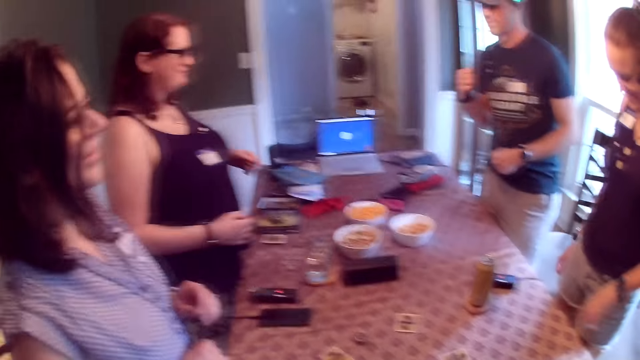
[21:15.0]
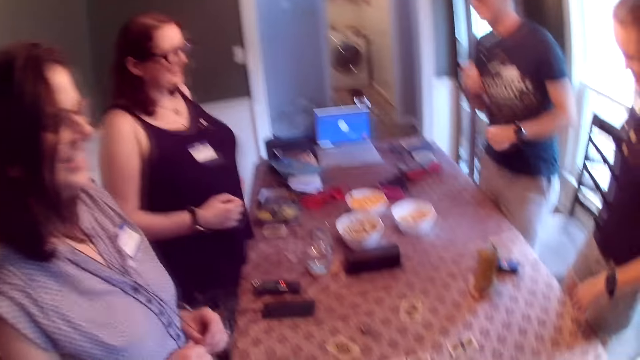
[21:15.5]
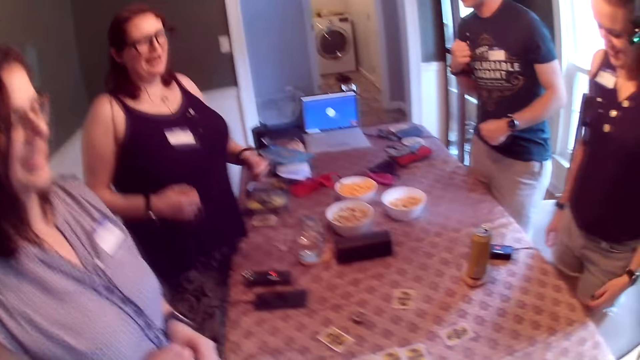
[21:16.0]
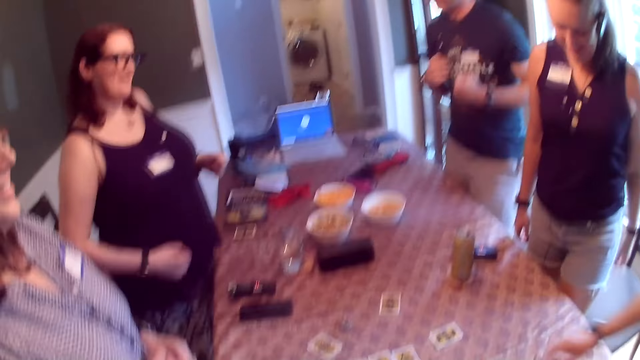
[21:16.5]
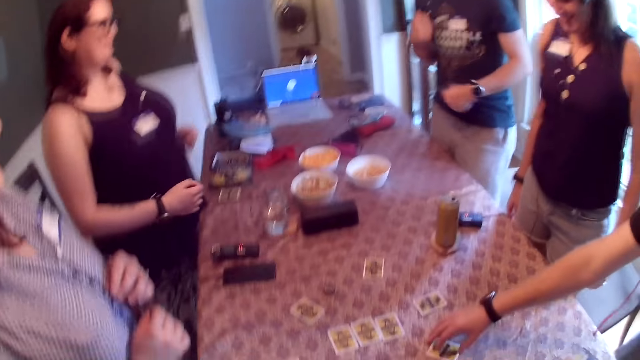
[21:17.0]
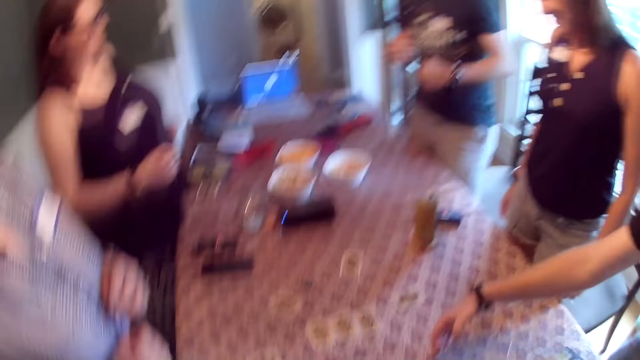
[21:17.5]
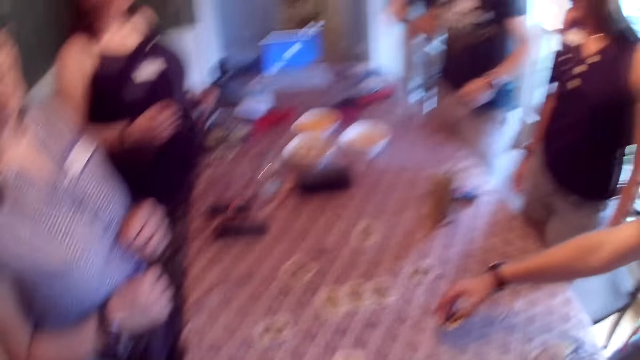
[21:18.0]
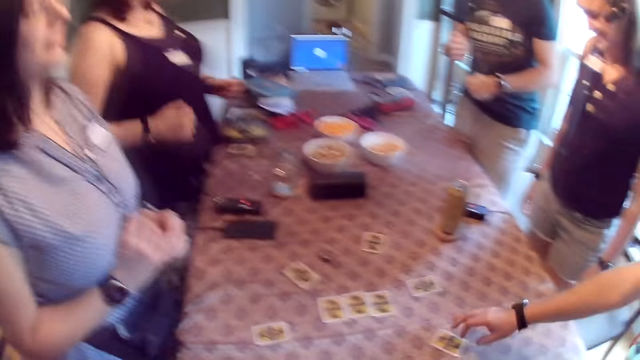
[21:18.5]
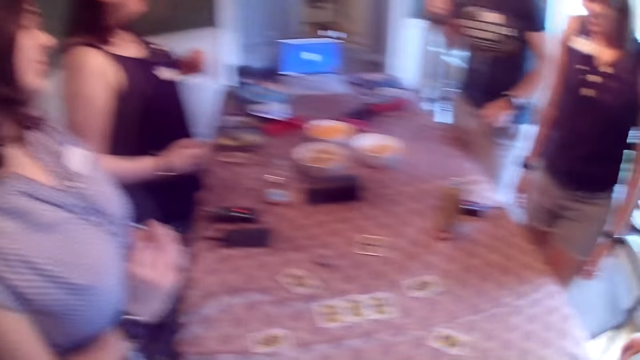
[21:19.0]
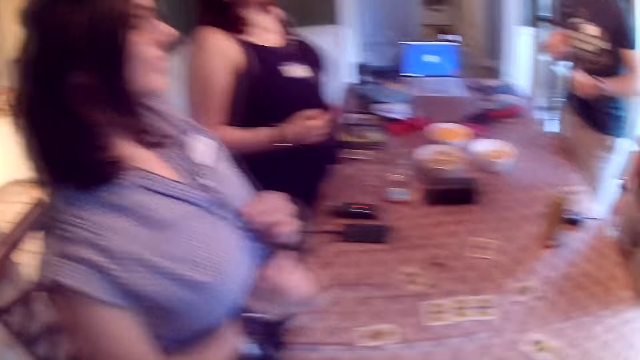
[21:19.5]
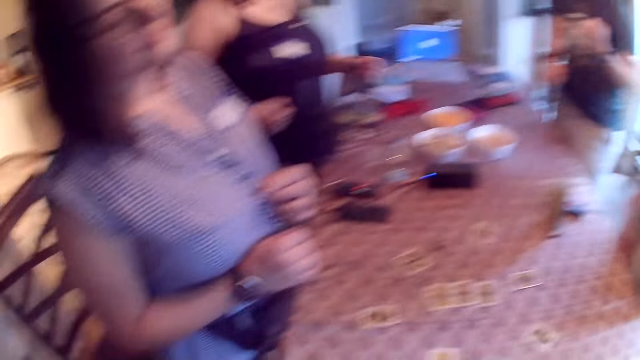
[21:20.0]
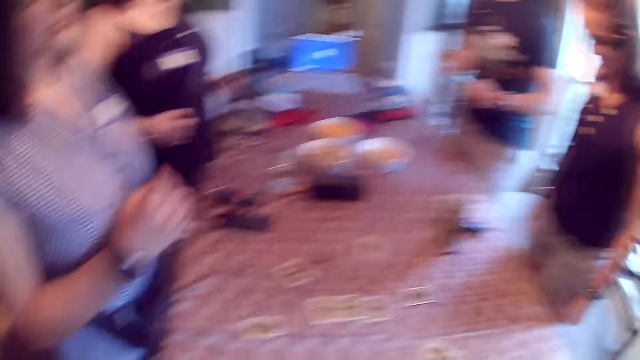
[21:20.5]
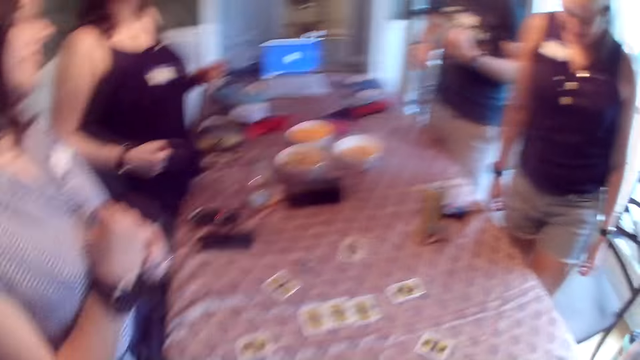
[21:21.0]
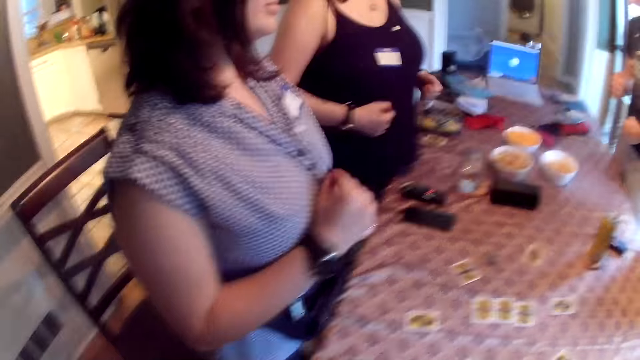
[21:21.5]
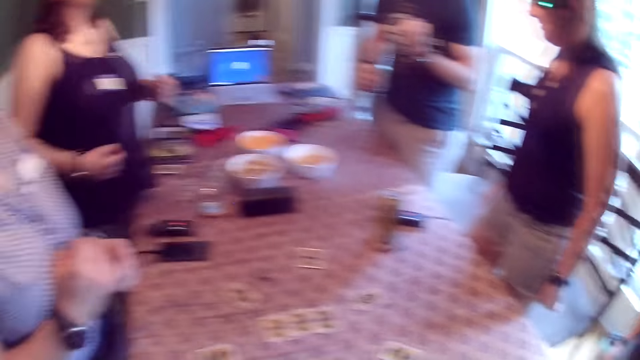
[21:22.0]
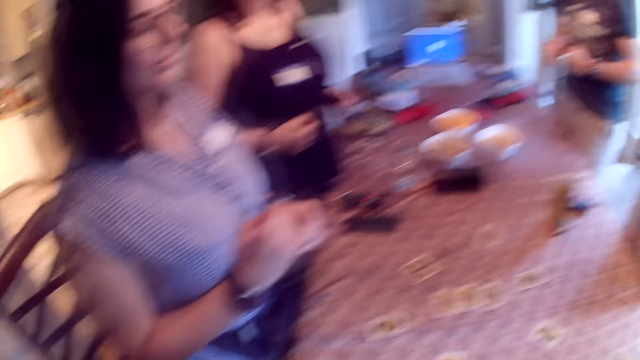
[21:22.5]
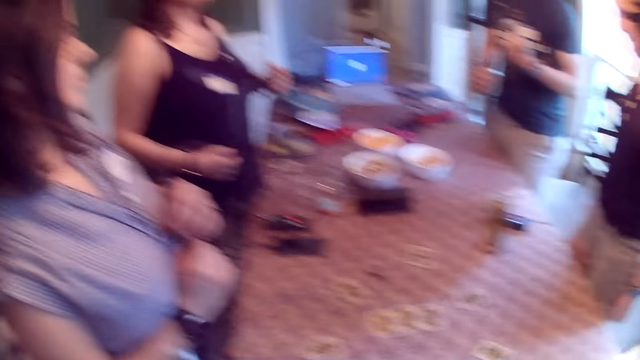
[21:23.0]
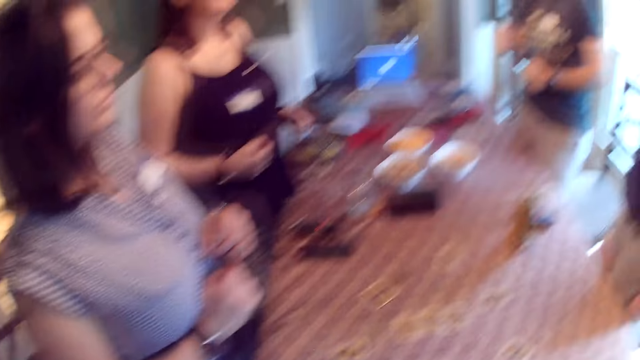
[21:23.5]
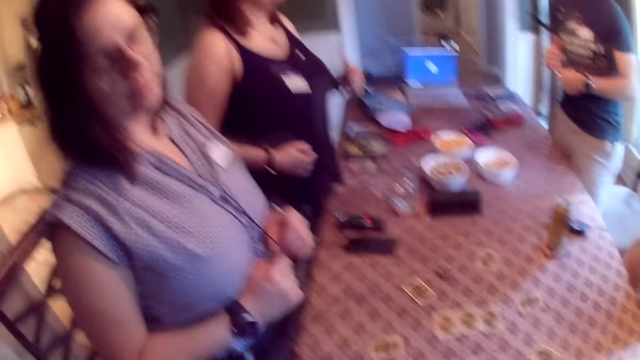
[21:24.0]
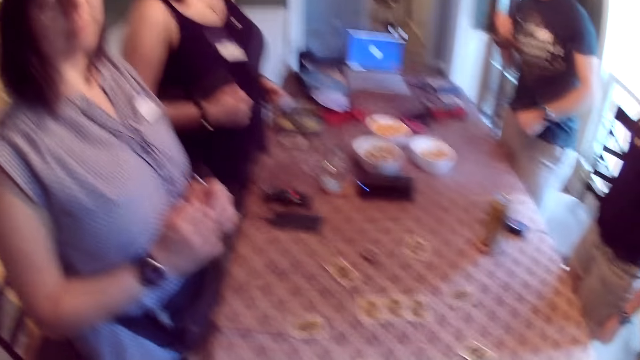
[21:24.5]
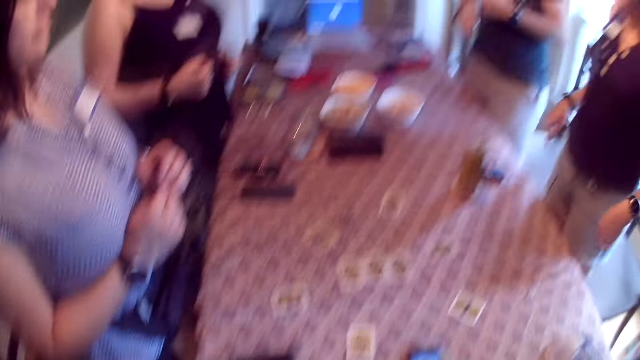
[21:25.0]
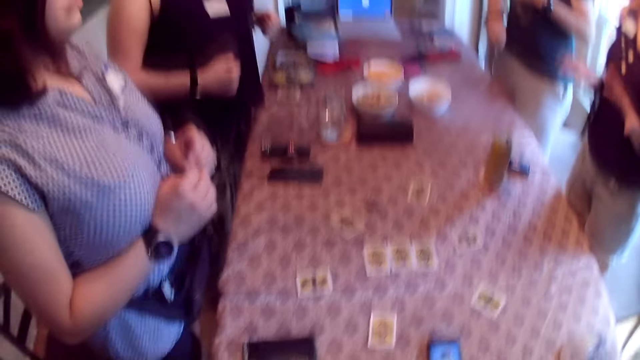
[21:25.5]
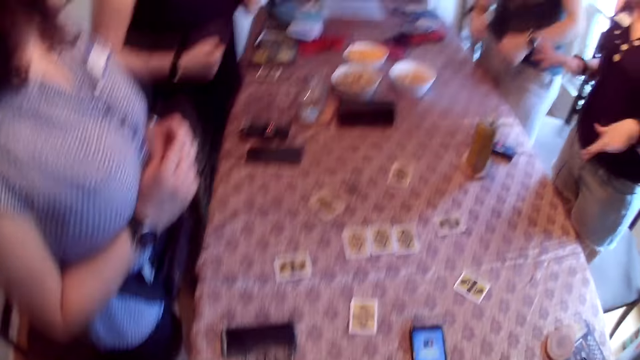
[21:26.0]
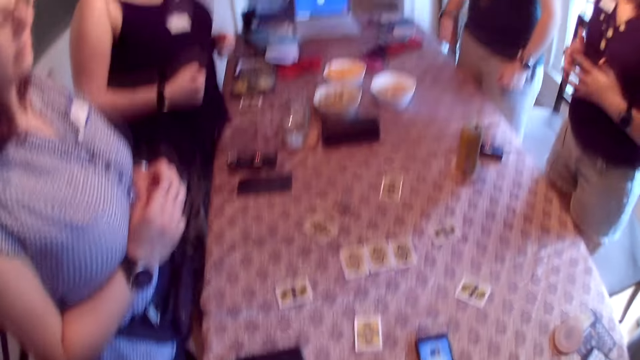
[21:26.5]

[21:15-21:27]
The camera wearer converses with the people at the table. The man moves a card on the table with his left hand.

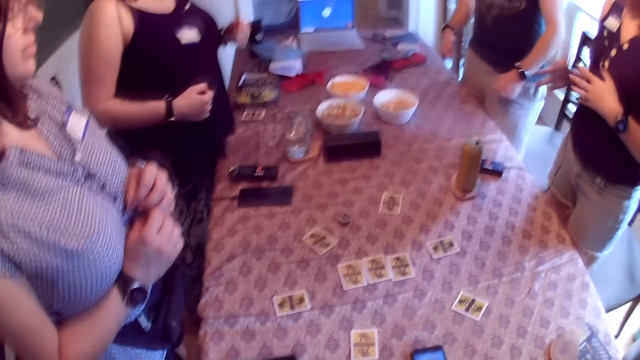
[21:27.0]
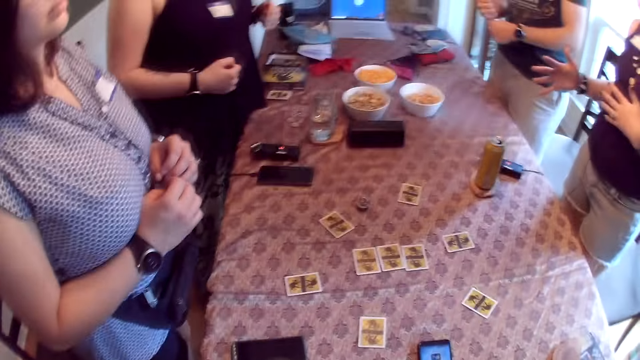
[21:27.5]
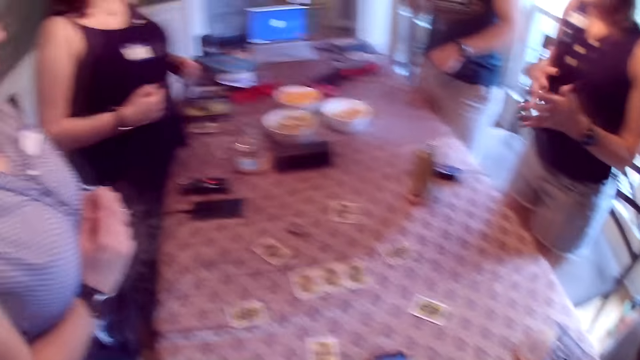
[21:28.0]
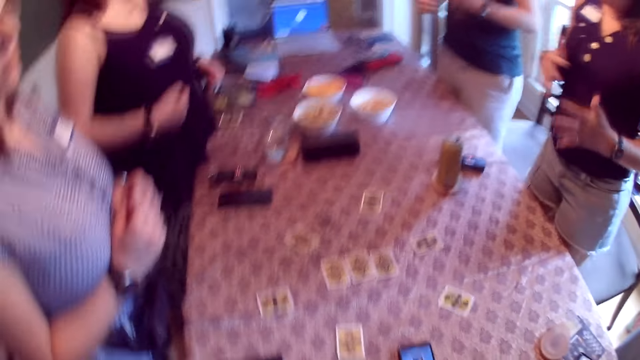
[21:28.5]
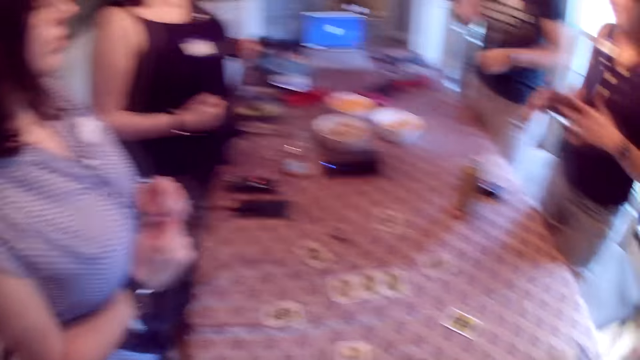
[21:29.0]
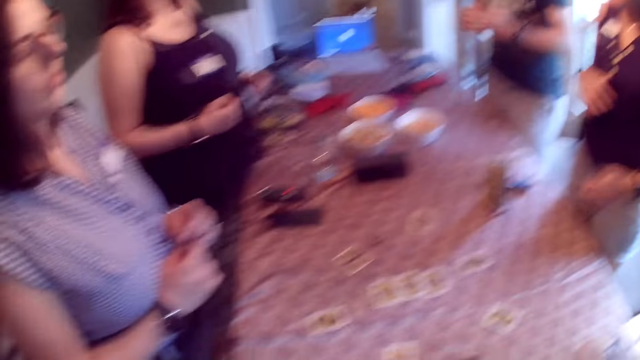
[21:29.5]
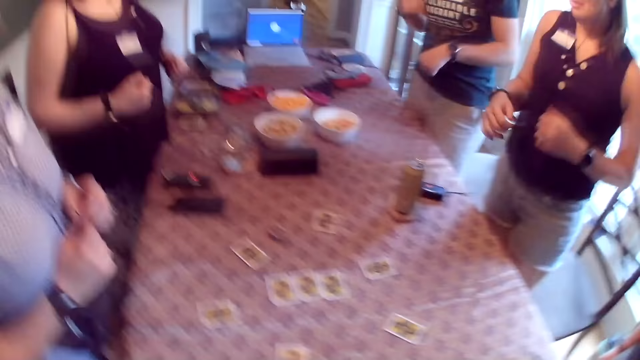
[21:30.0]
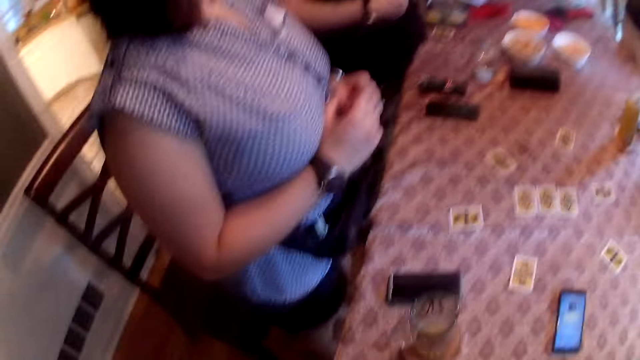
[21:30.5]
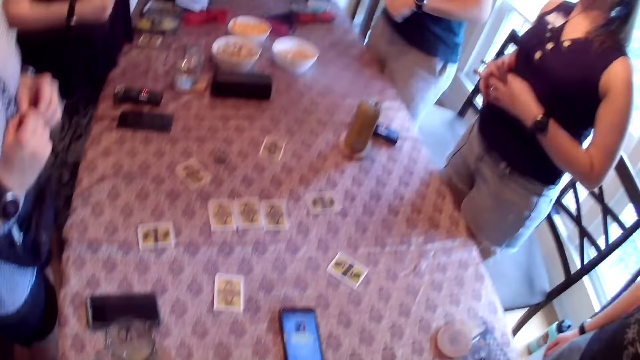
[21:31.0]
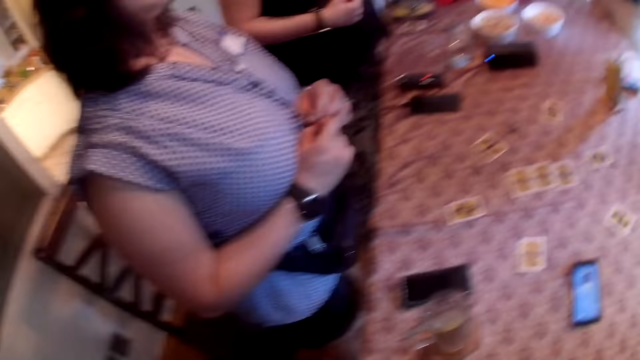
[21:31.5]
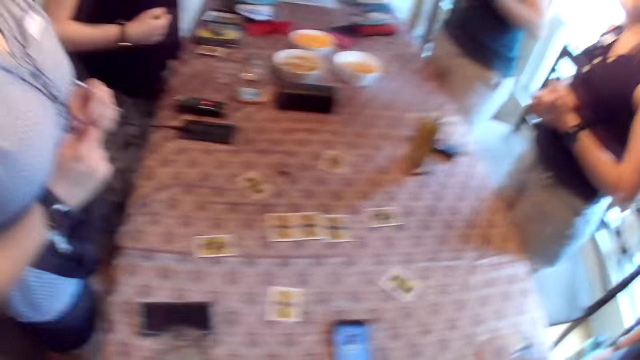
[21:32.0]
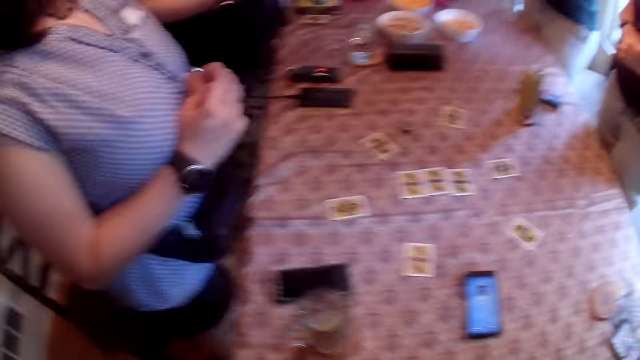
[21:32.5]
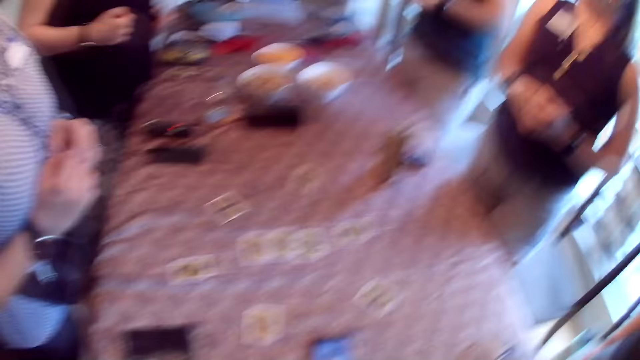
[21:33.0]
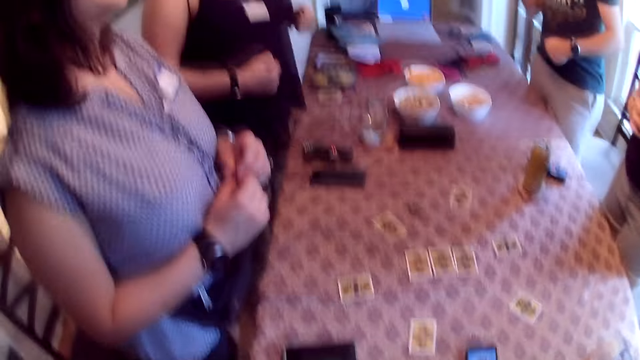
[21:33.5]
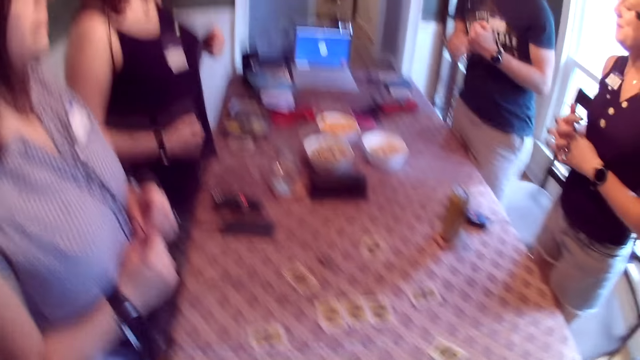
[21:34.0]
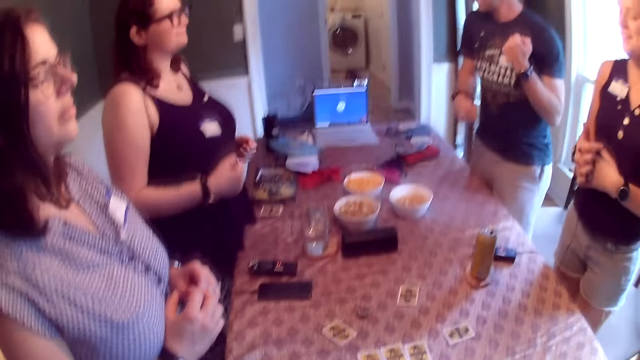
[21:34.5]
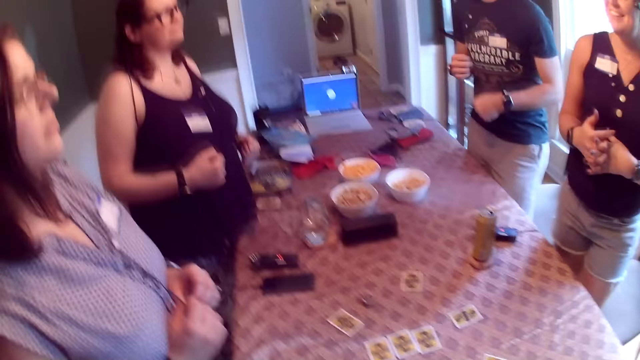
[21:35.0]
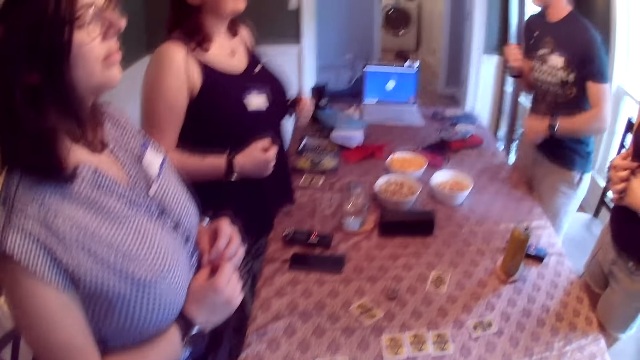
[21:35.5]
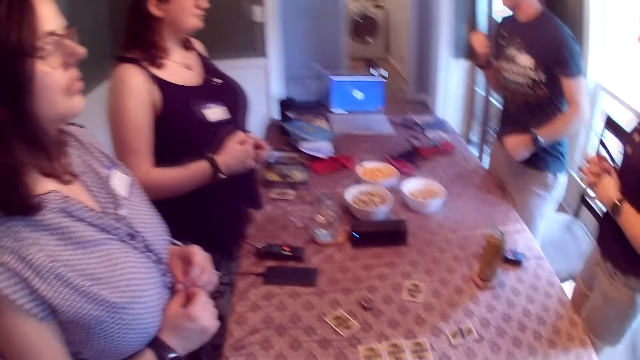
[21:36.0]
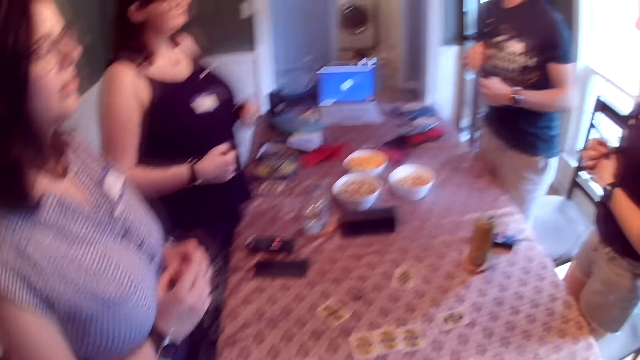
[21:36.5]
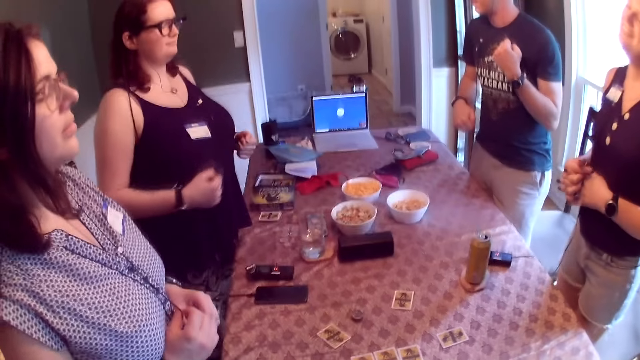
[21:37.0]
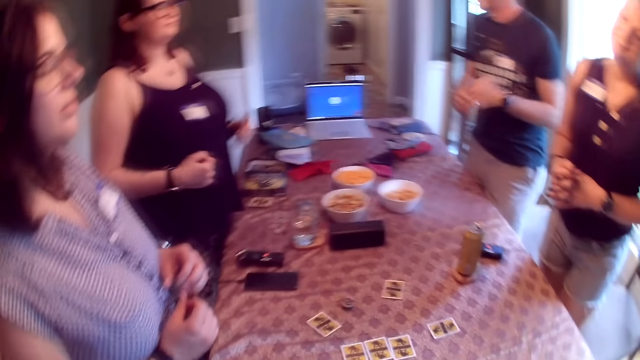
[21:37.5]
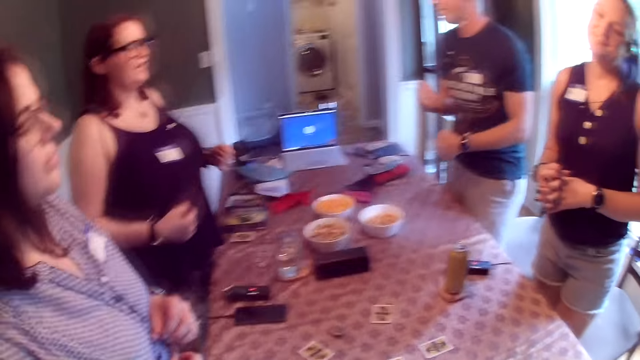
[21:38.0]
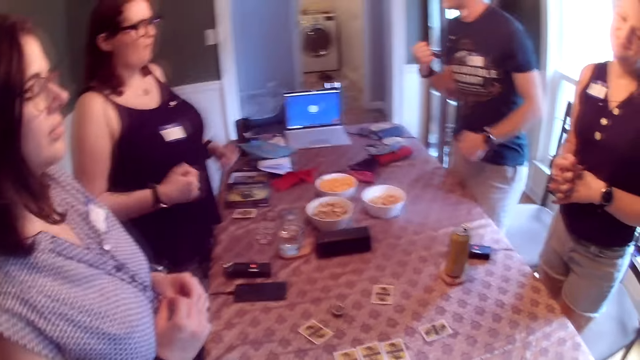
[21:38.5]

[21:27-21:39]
The camera wearer converses with the people at the table.
